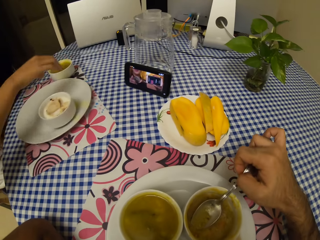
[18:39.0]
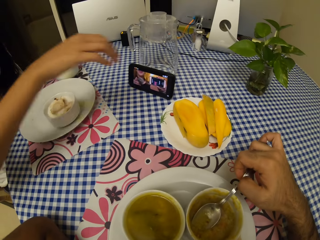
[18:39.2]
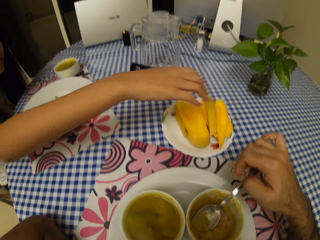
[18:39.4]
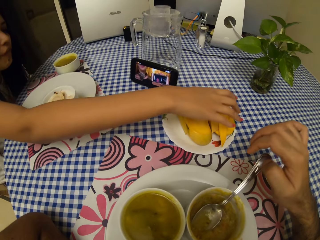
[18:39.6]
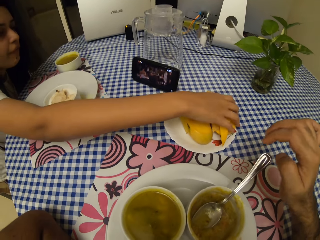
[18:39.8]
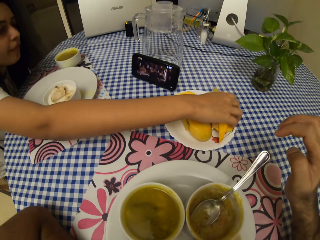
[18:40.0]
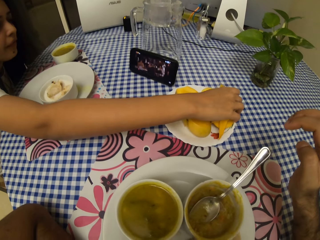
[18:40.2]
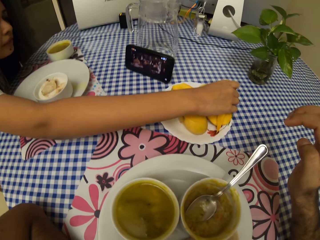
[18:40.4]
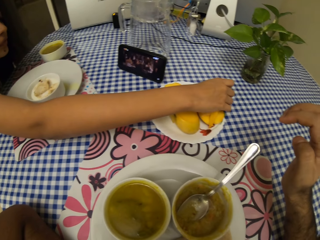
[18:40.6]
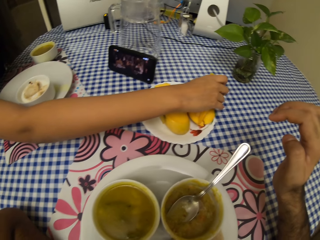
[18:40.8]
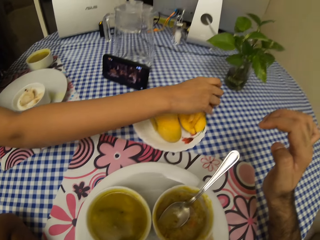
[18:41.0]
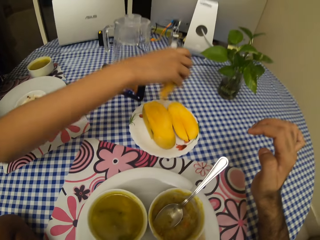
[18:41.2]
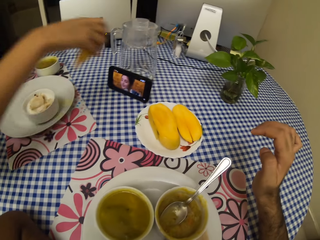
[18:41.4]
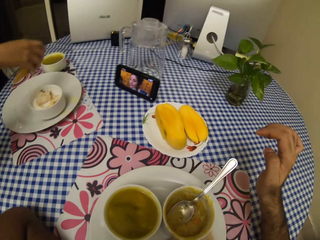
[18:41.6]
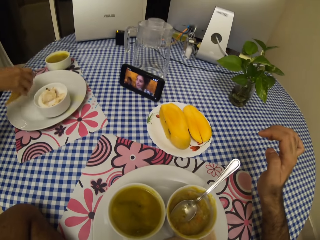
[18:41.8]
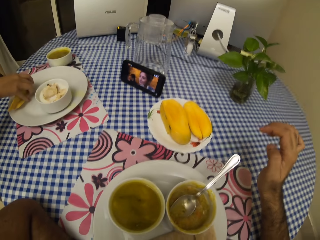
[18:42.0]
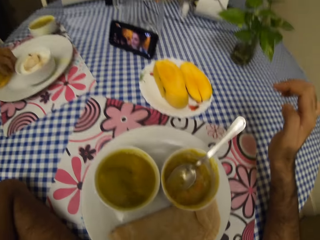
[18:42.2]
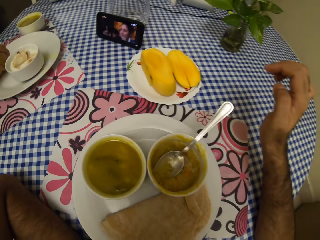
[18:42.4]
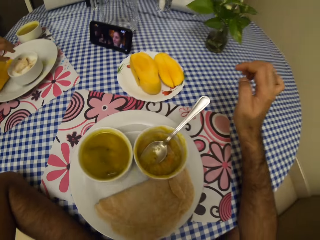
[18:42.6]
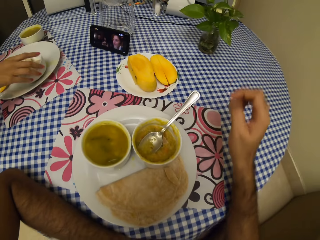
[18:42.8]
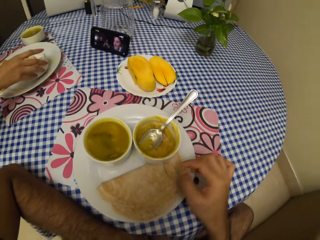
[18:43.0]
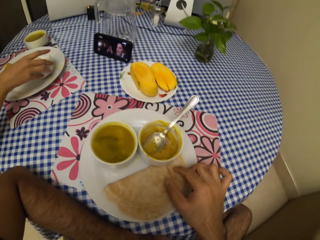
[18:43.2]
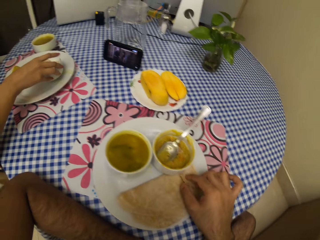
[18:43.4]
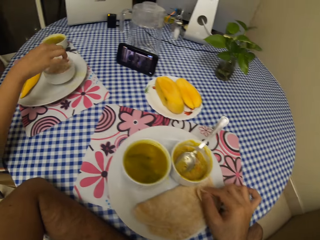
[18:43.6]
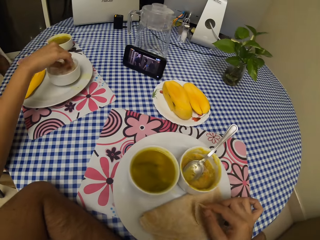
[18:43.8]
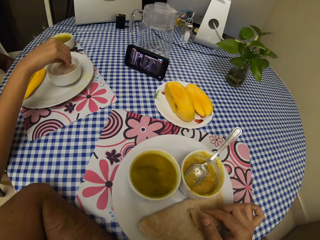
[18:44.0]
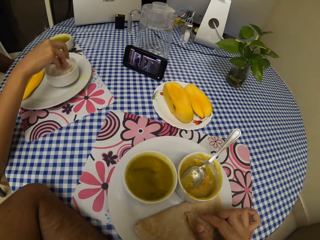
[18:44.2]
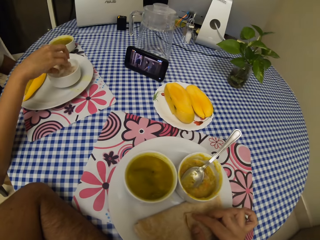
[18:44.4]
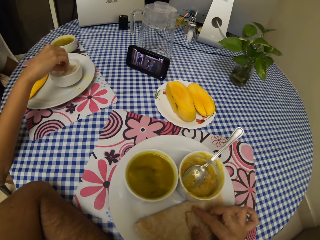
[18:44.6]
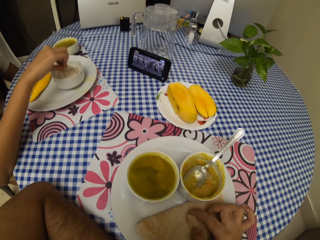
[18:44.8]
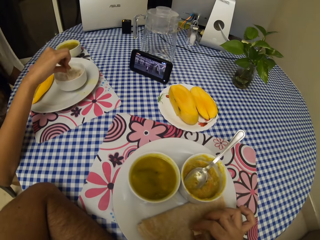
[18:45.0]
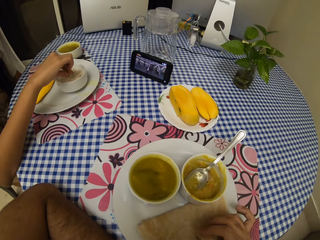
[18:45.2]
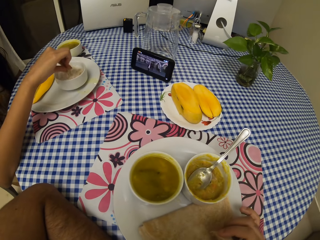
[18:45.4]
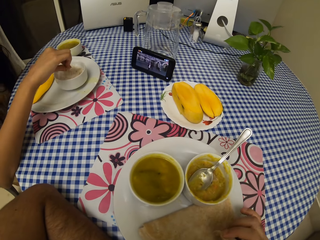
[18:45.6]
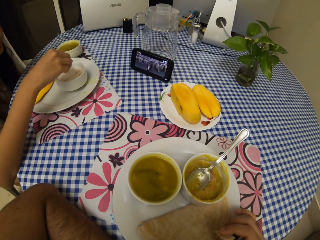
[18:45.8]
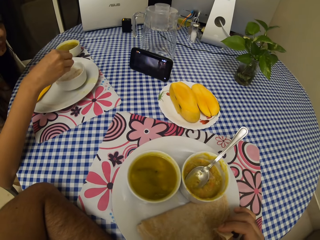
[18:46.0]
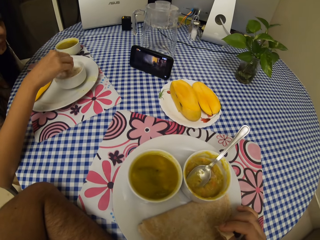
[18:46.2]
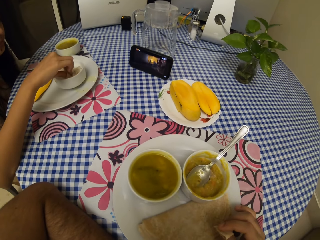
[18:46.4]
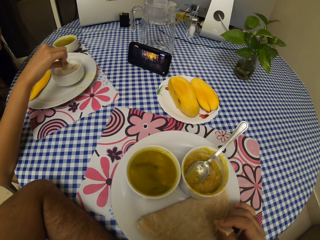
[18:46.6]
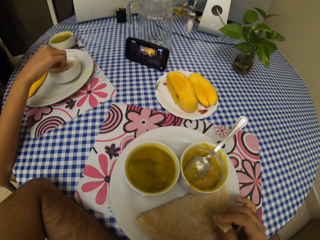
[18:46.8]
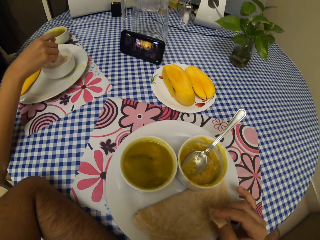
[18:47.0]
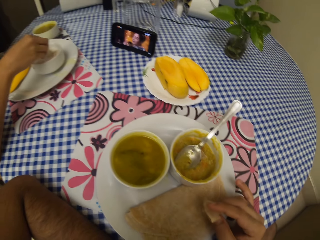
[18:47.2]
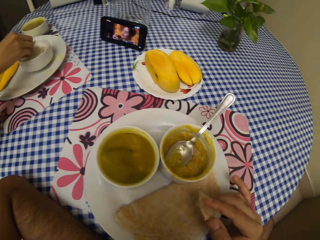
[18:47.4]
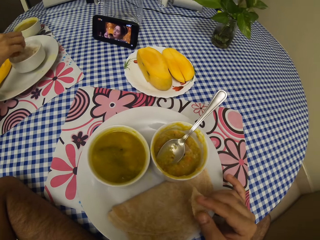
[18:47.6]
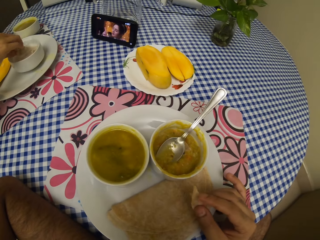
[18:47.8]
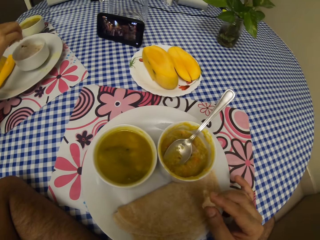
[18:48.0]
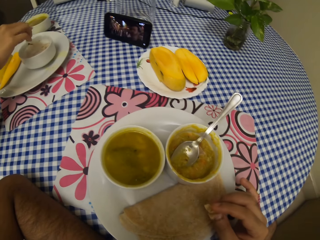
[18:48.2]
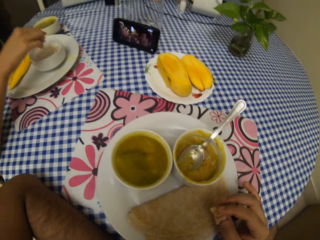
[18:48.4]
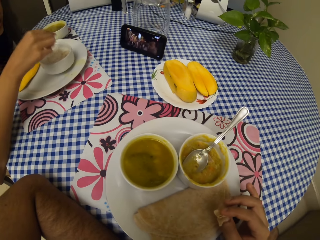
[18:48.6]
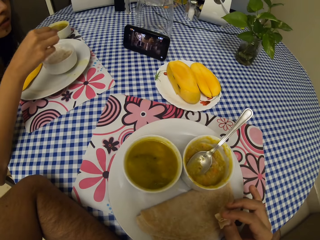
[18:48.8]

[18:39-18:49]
A woman moves the bowl. The woman picks up a piece of mango, puts the piece of mango on the plate, and moves the bowl. The camera wearer holds a piece of chapati. The woman picks up a piece of chapati. The woman eats.

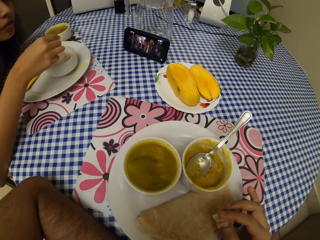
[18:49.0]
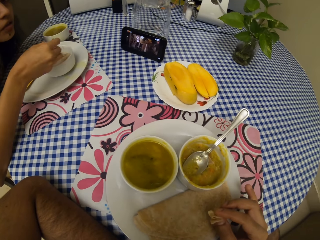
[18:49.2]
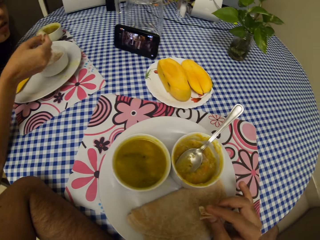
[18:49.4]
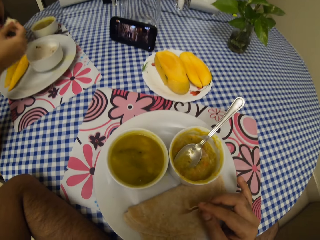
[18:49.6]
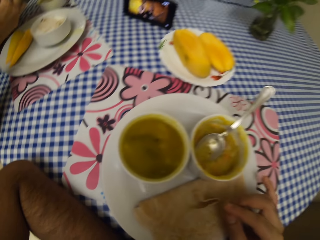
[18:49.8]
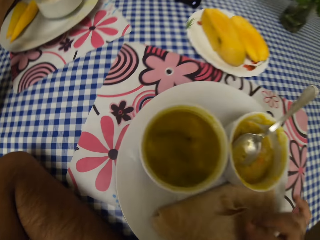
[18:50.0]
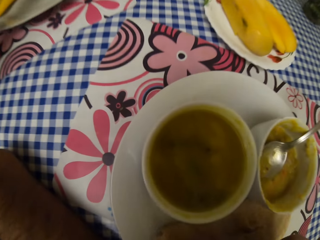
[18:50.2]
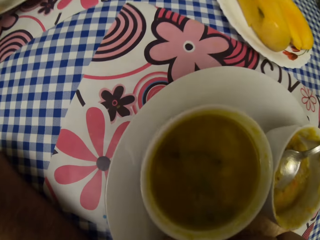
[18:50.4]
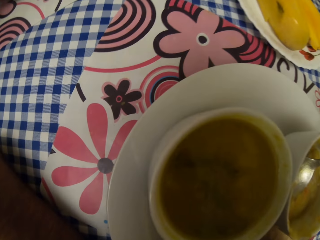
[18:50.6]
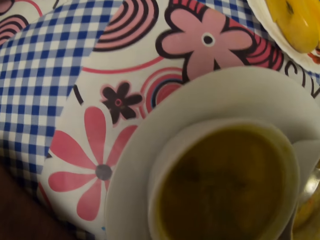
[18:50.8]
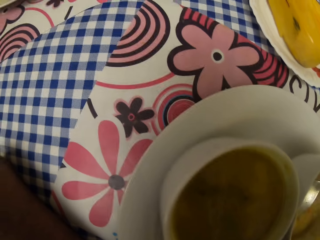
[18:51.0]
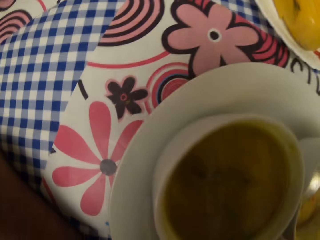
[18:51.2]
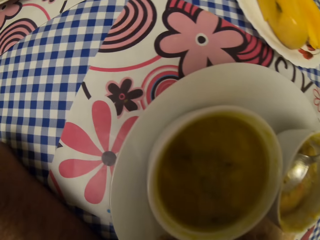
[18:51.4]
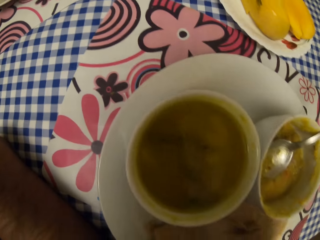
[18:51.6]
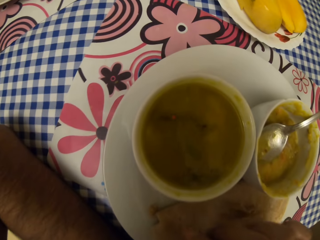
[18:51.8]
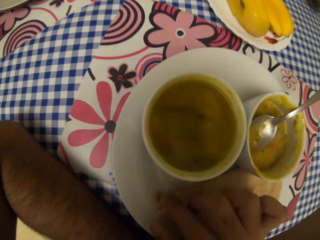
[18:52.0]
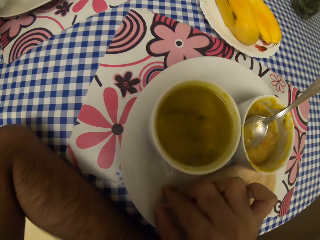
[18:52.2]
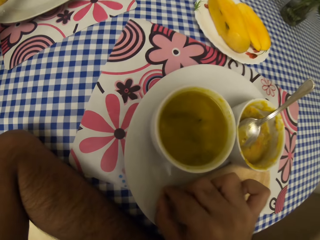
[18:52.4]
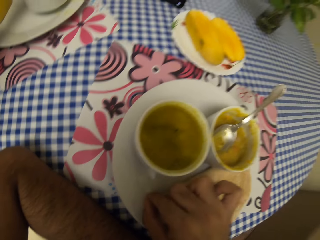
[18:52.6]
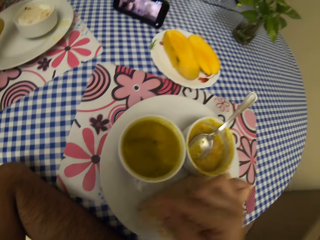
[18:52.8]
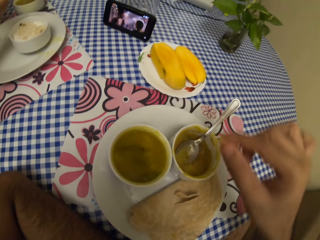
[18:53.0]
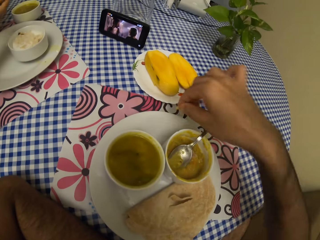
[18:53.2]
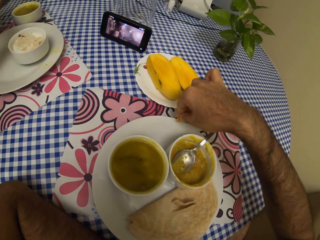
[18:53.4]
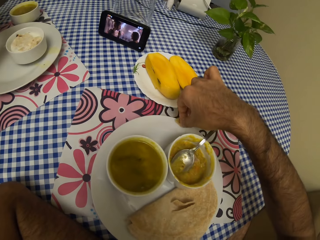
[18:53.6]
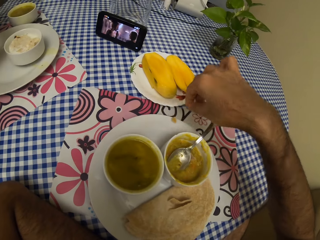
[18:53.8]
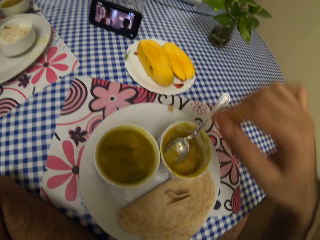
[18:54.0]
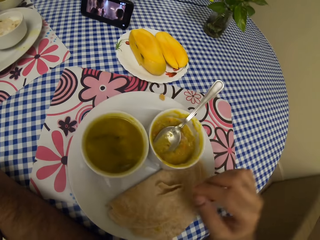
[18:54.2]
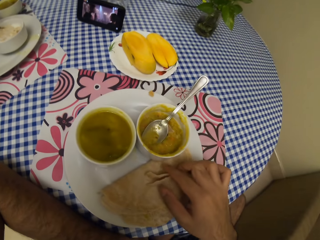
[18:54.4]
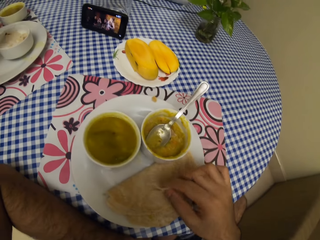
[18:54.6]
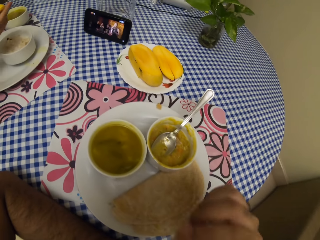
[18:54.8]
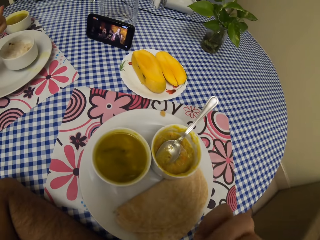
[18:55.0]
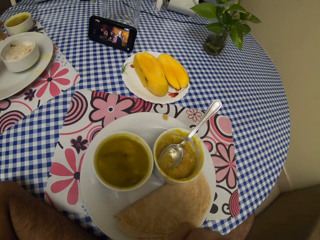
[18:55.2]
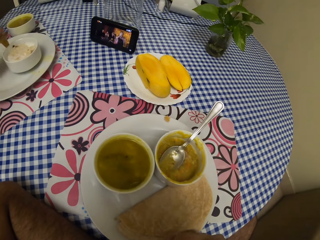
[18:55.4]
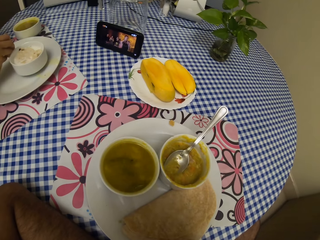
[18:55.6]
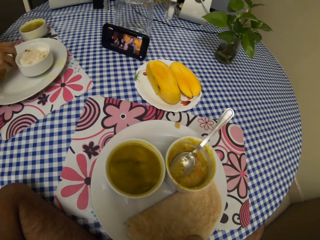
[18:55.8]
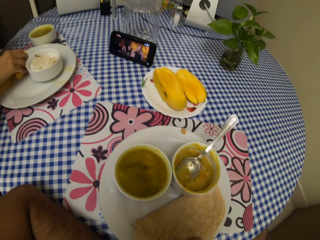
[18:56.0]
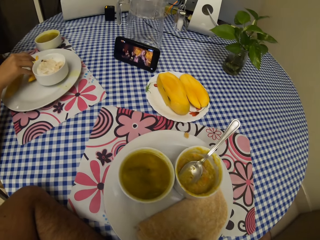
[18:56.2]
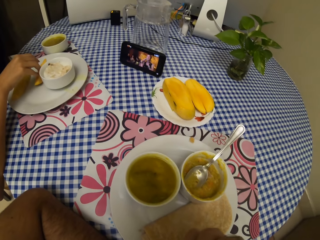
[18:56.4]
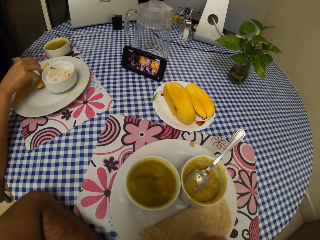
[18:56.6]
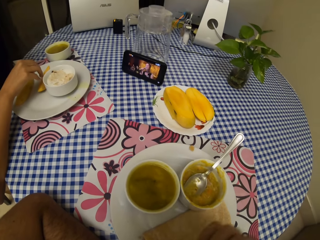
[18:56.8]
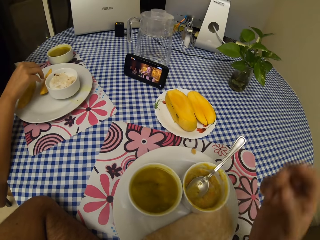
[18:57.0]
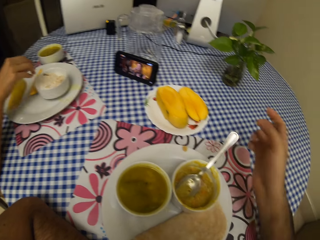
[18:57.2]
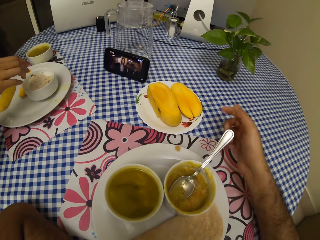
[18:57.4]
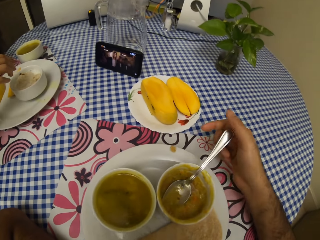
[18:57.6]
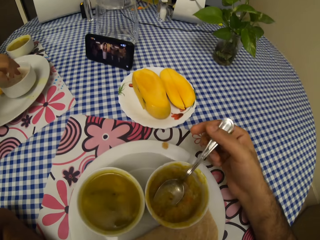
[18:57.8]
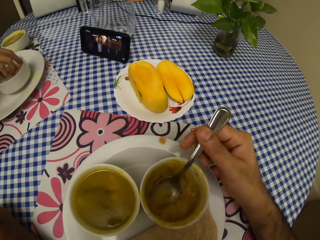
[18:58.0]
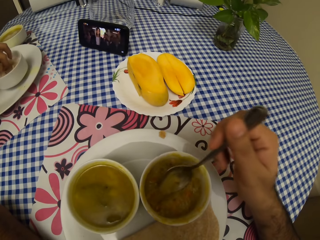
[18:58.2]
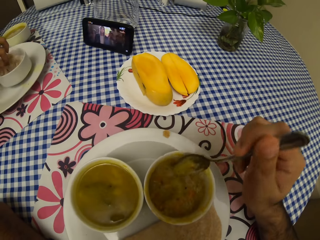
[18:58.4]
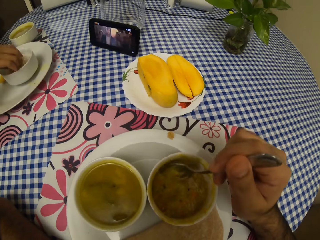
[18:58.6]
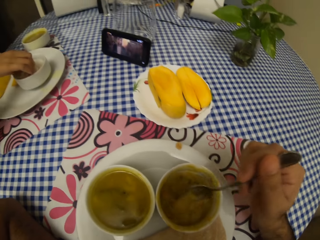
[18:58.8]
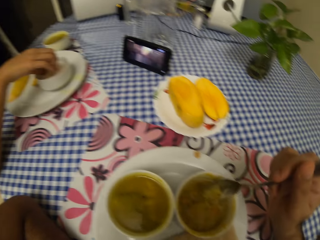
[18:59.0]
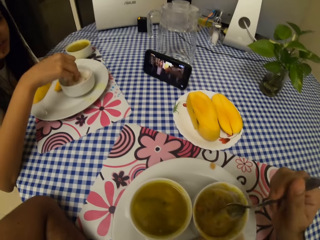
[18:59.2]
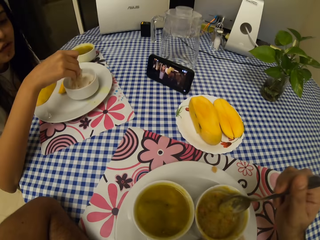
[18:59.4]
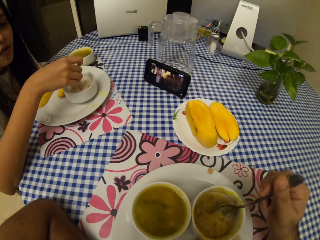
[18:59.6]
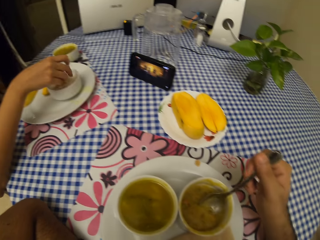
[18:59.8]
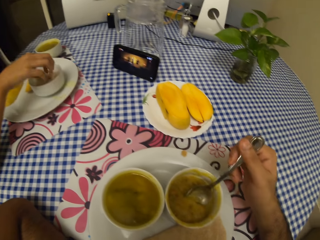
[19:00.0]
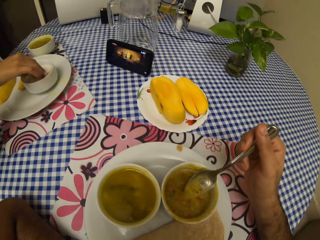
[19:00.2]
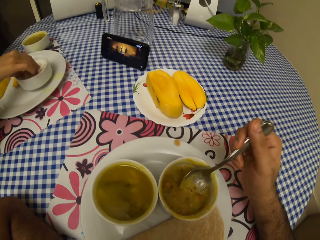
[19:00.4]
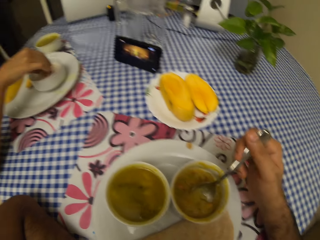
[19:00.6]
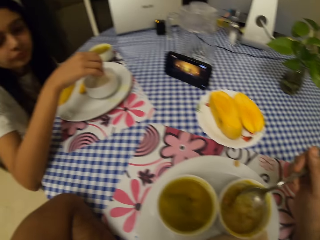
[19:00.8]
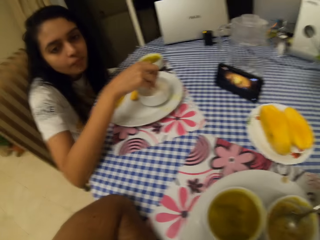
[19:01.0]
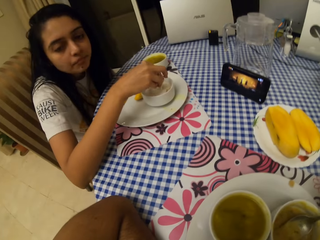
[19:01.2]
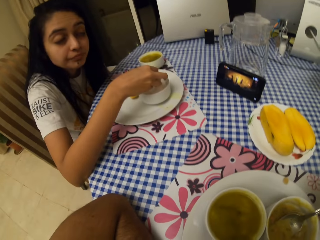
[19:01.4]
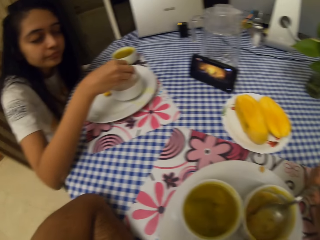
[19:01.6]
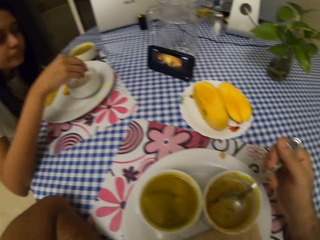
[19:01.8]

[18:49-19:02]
A lady eats. The camera wearer eats, puts a piece of dirt on the side of the plate, holds a piece of chapati, and eats. They hold the spoon. The lady holds the food. The camera wearer mixes the food with the spoon.
